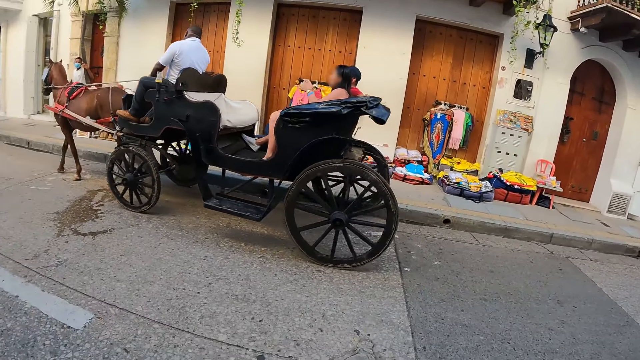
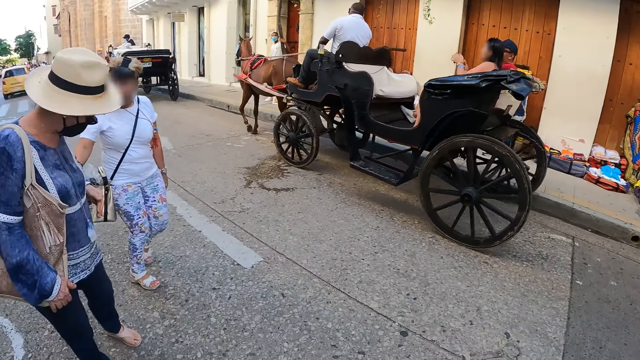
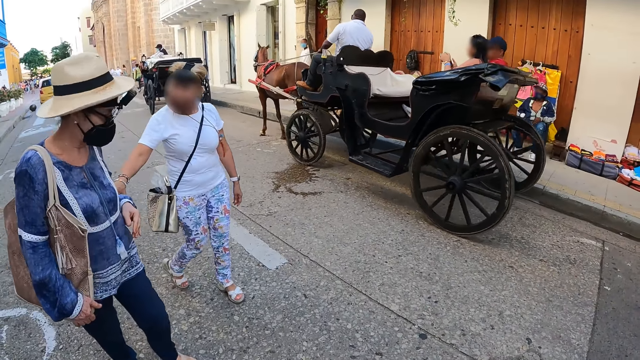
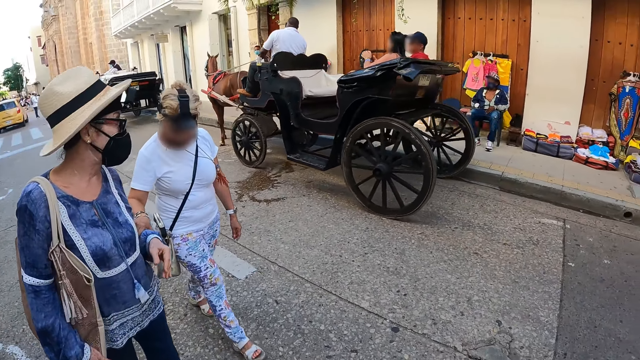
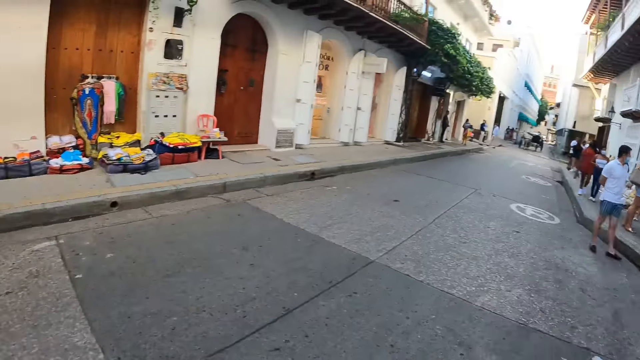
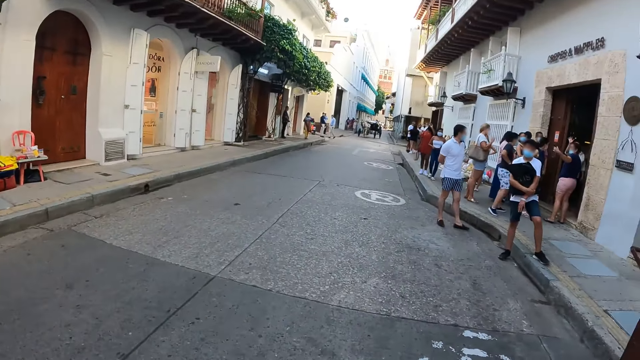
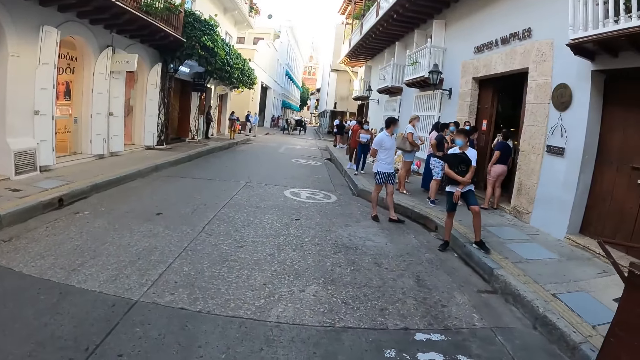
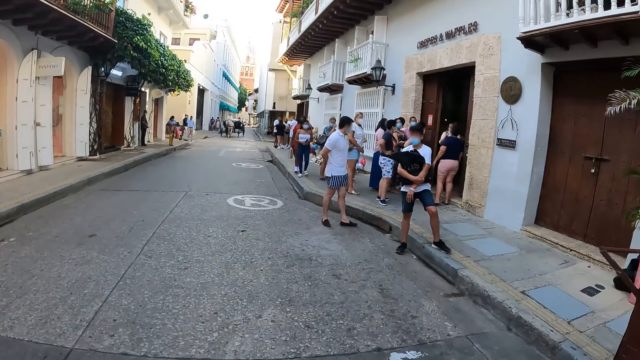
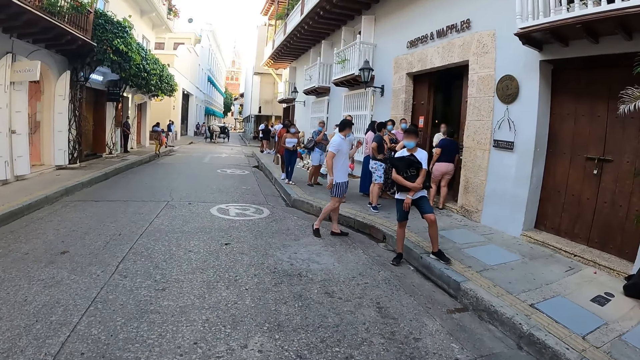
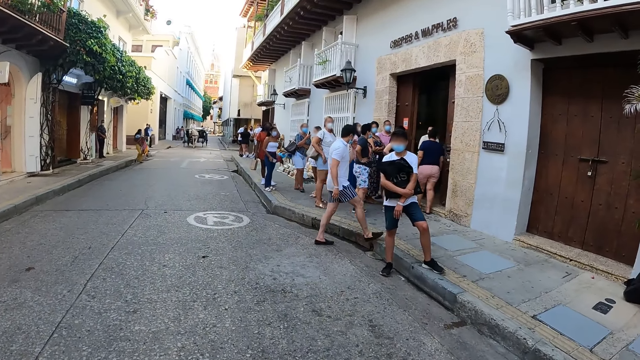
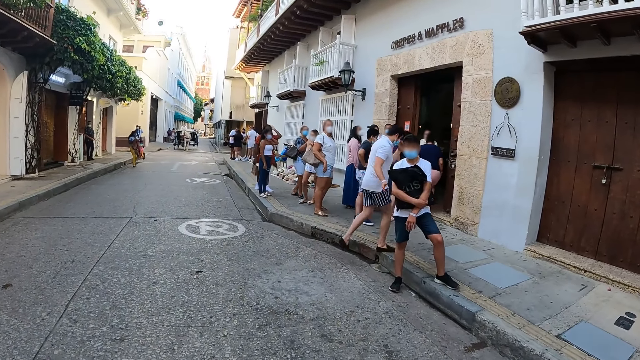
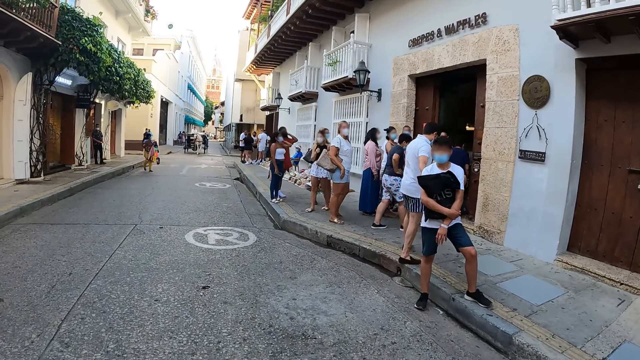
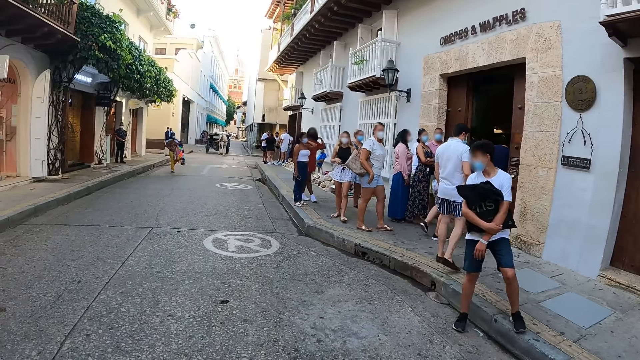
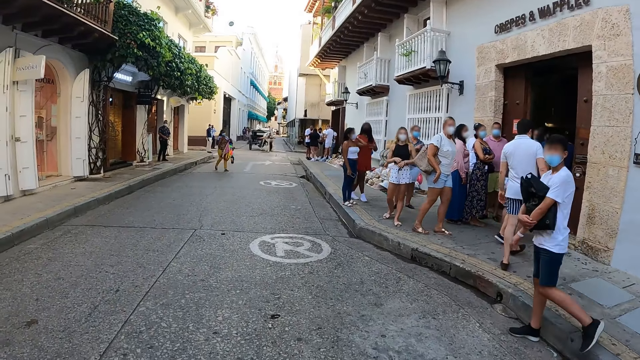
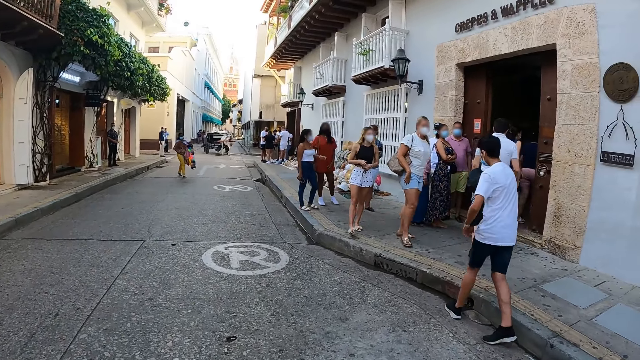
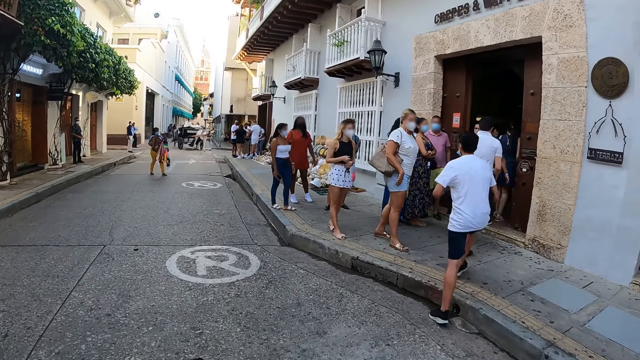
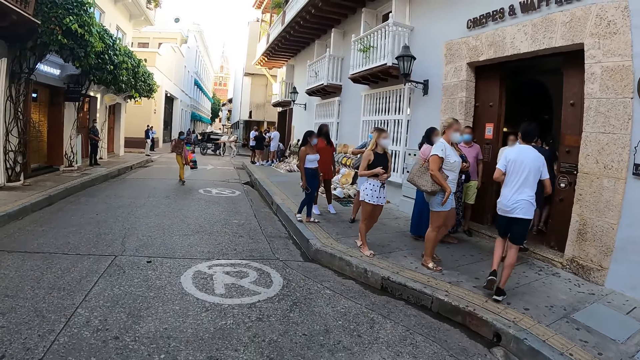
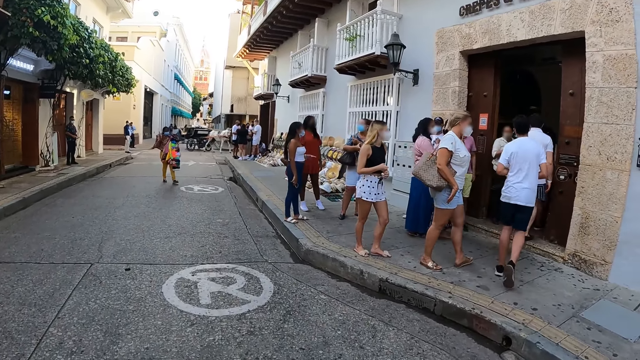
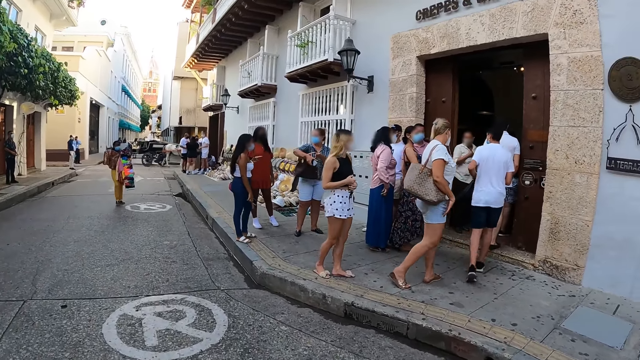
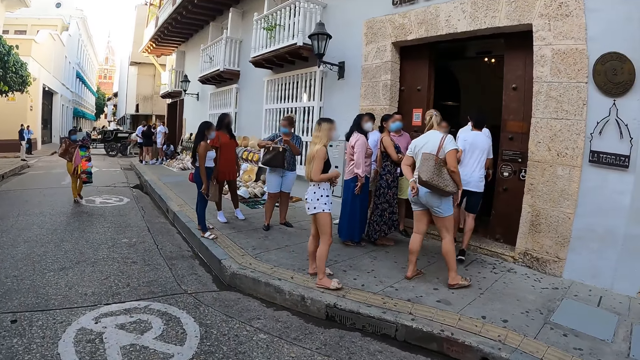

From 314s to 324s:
The woman holds the other woman's hand with her right hand.

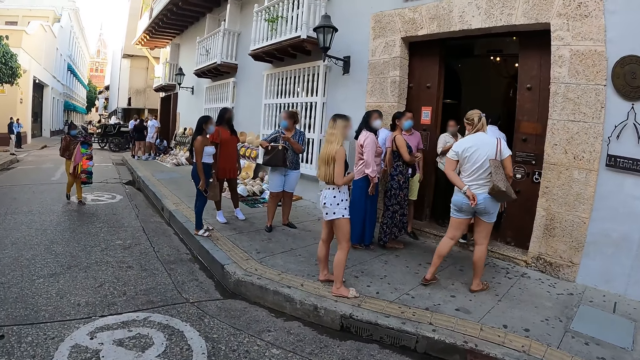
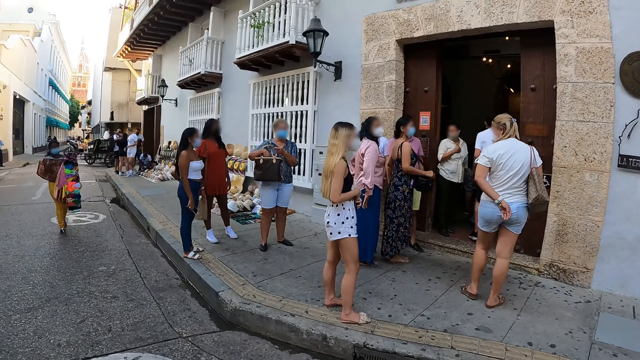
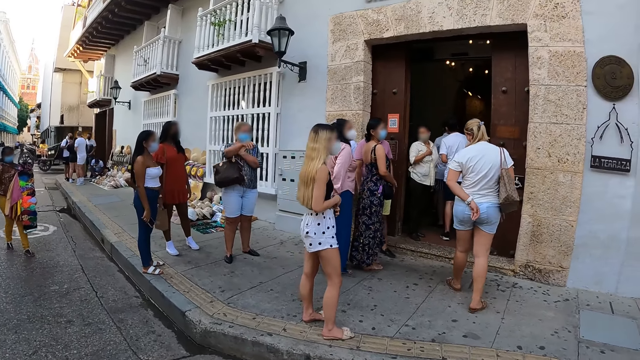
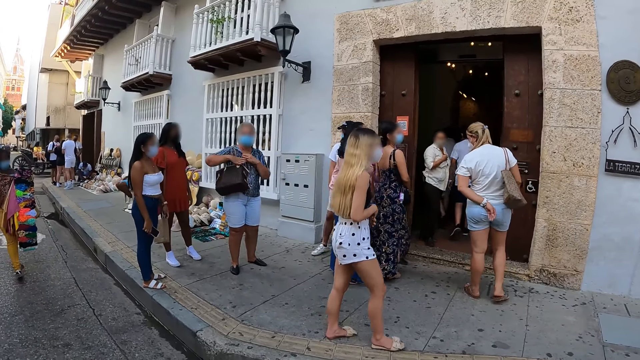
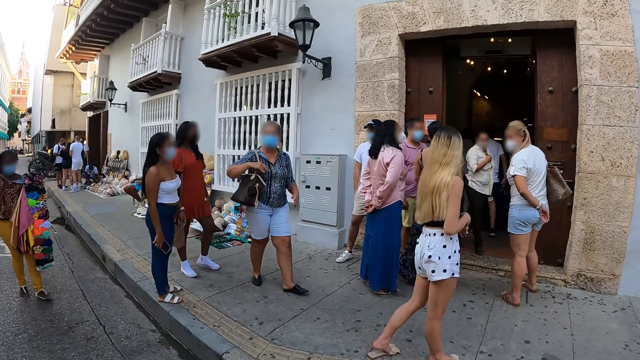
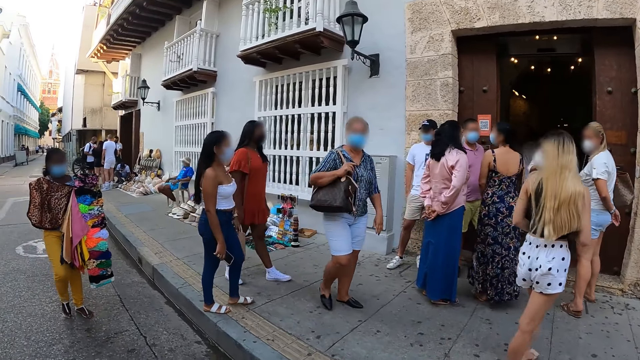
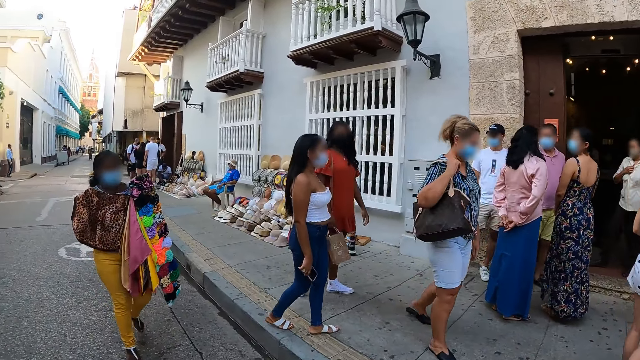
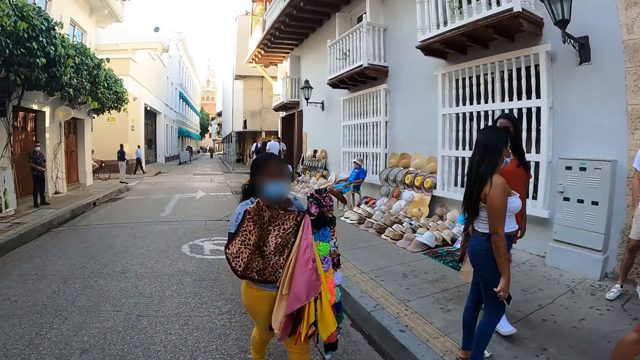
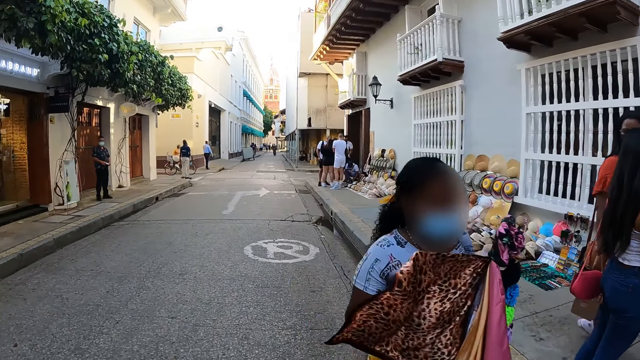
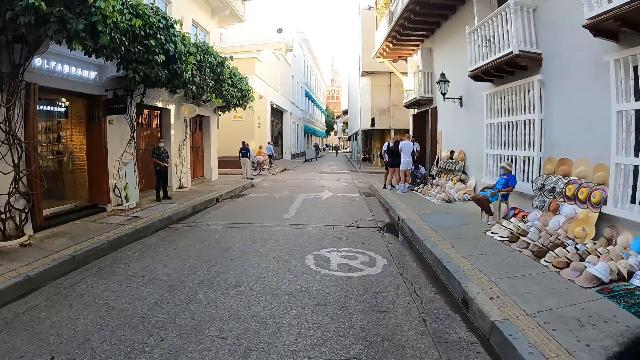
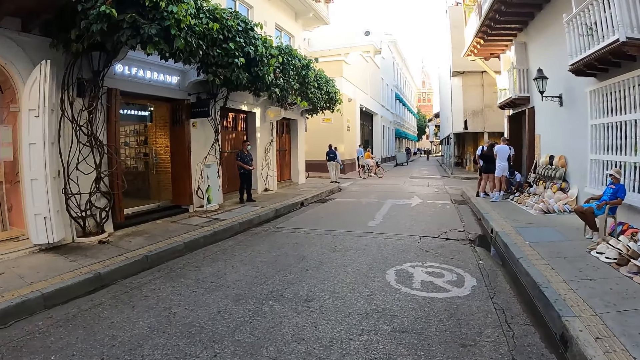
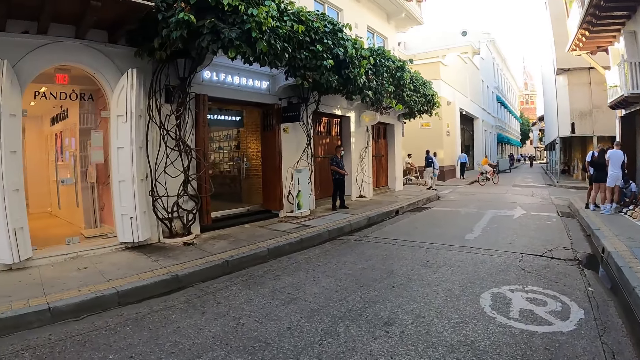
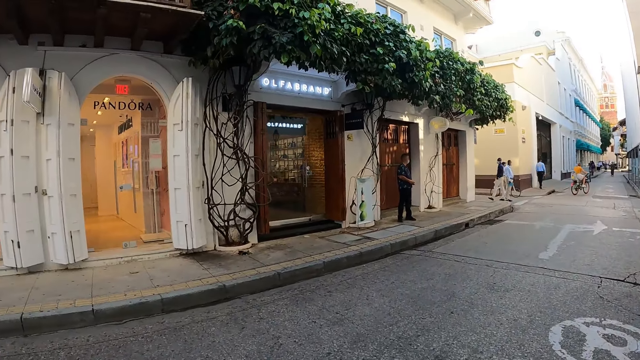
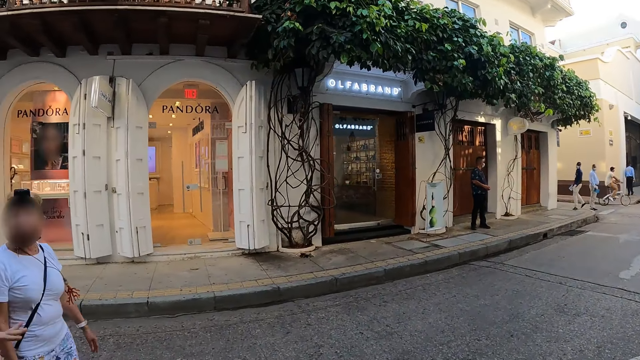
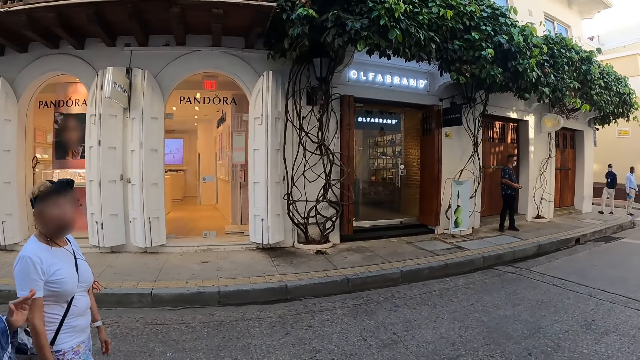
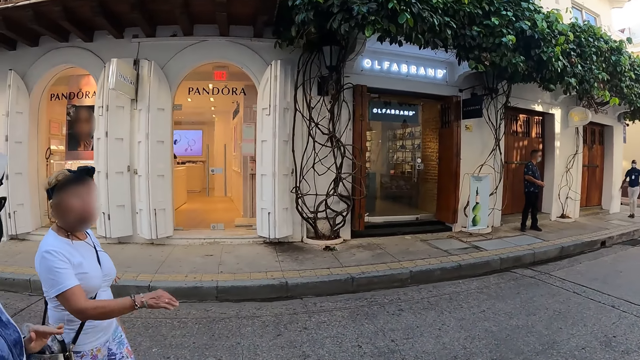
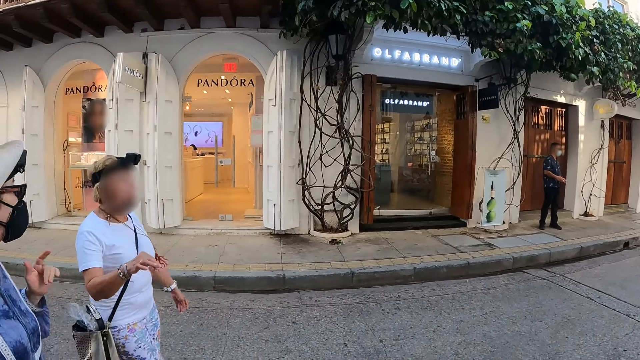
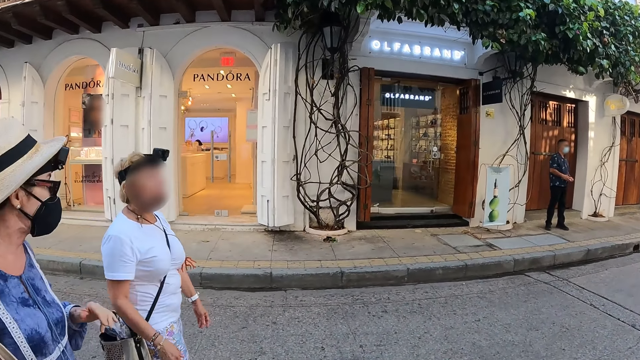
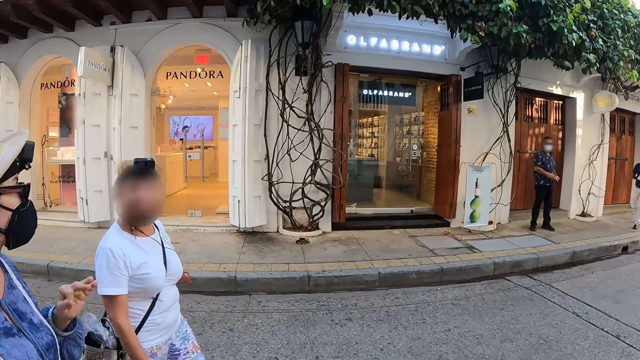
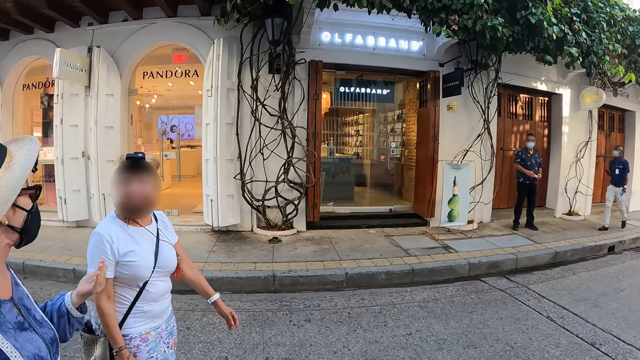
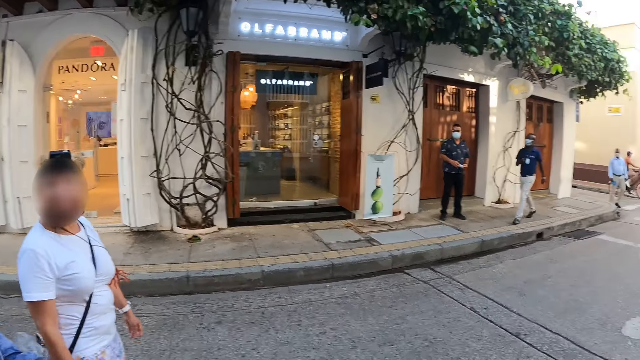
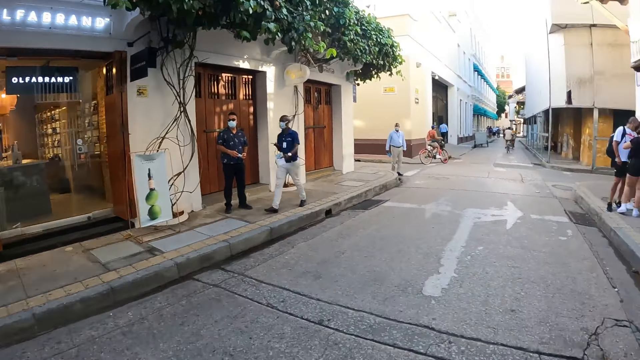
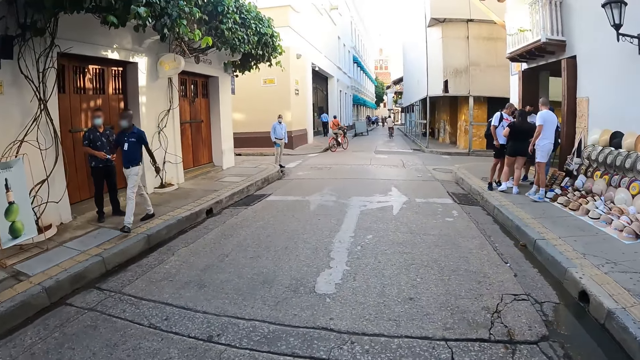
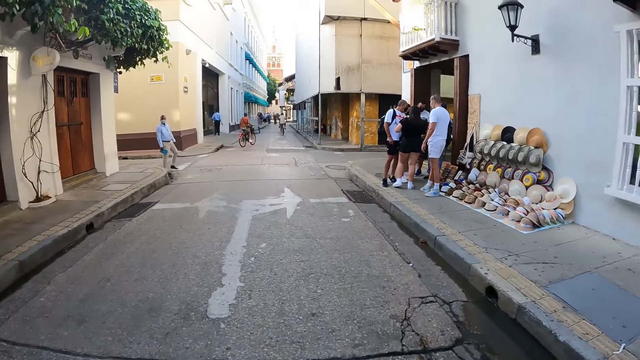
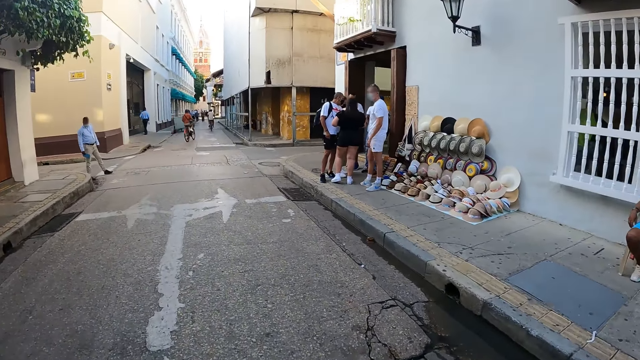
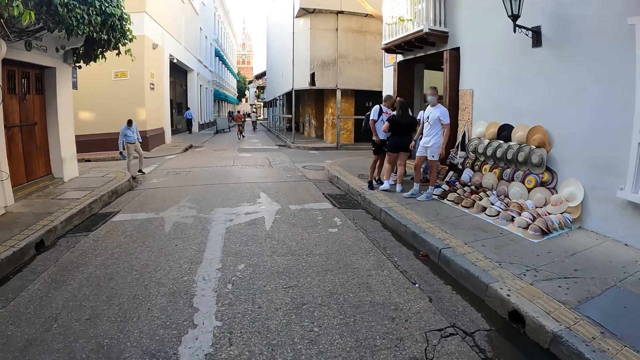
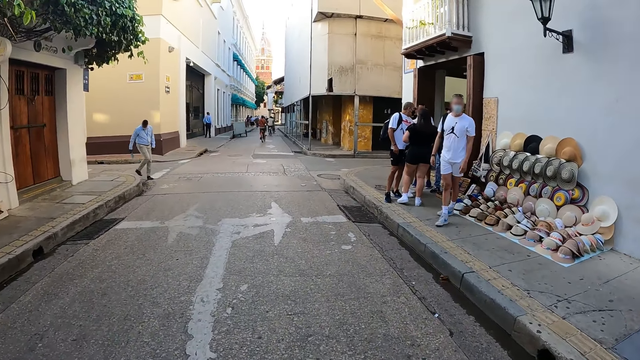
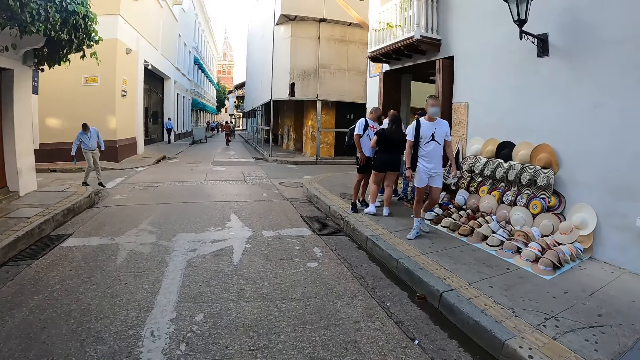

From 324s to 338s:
A woman holds some clothes with both hands. The camera wearer walks past the woman. They look at a person and another person. They walk on the streets.
